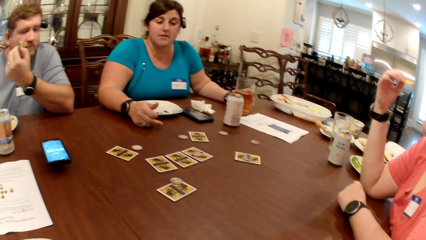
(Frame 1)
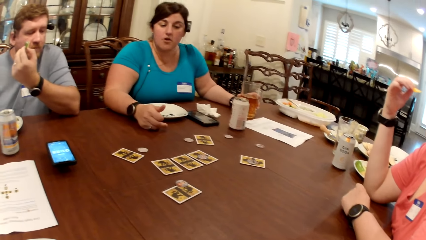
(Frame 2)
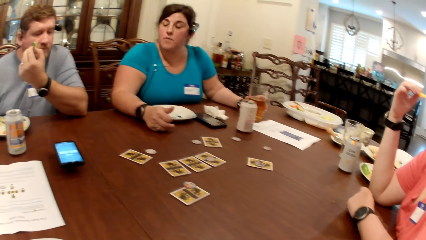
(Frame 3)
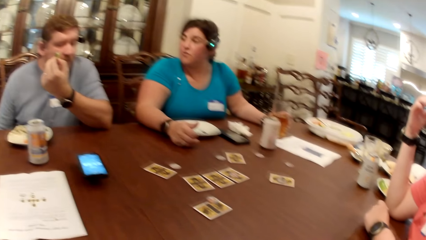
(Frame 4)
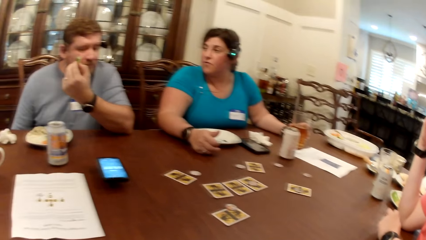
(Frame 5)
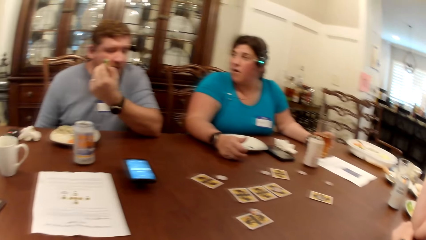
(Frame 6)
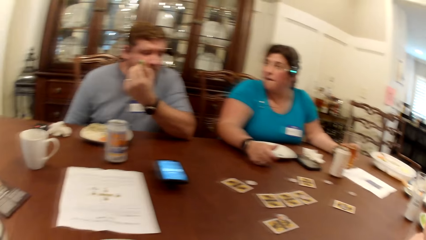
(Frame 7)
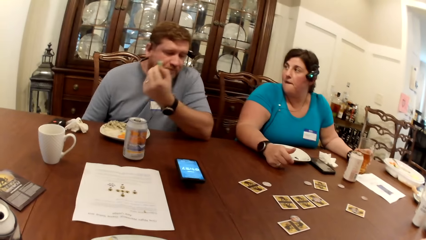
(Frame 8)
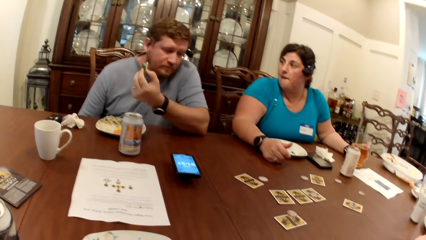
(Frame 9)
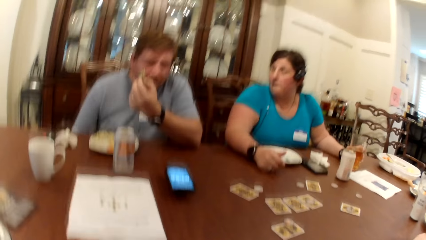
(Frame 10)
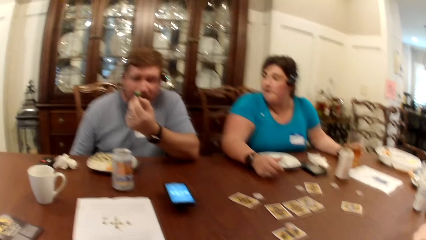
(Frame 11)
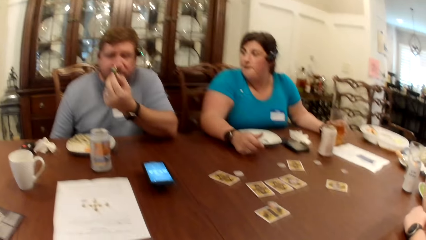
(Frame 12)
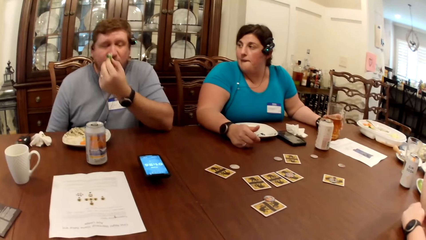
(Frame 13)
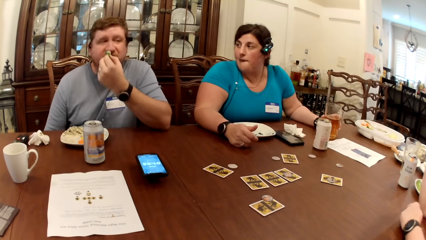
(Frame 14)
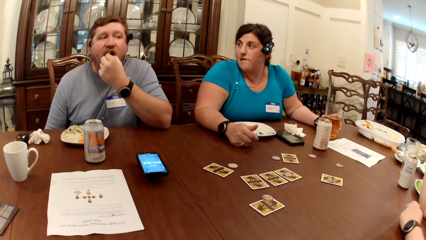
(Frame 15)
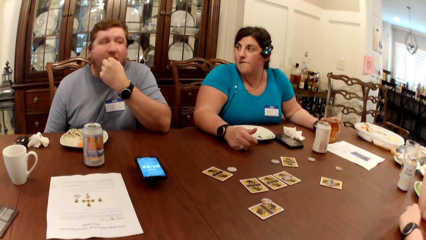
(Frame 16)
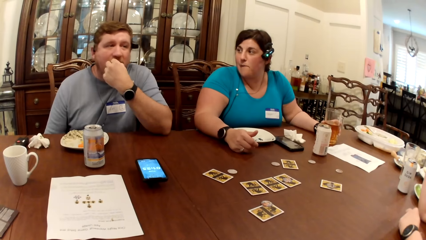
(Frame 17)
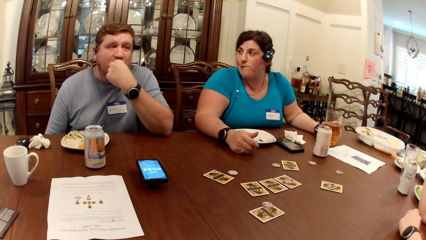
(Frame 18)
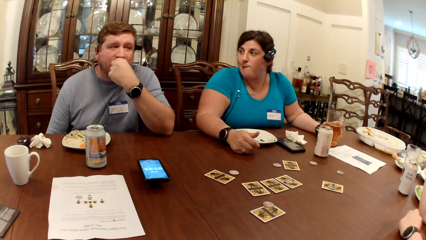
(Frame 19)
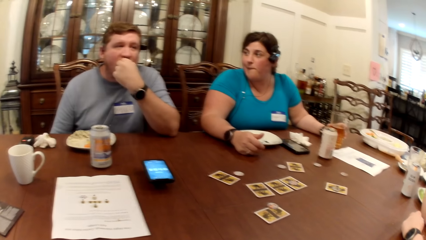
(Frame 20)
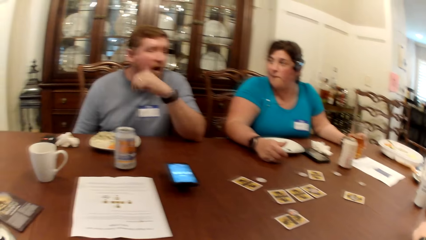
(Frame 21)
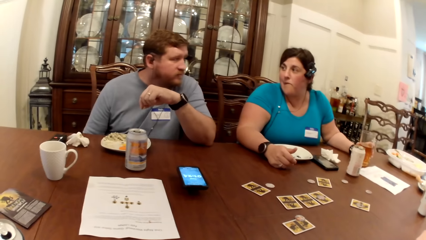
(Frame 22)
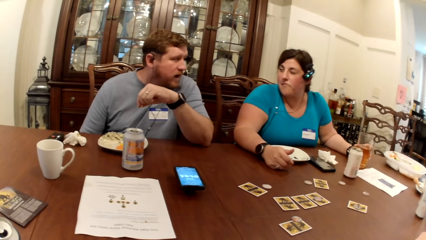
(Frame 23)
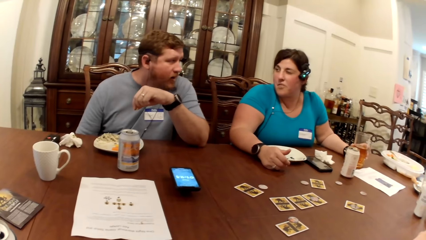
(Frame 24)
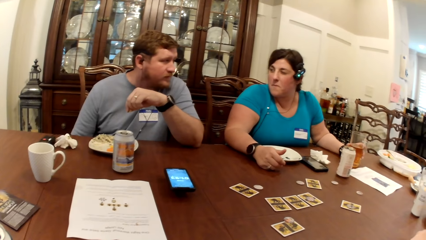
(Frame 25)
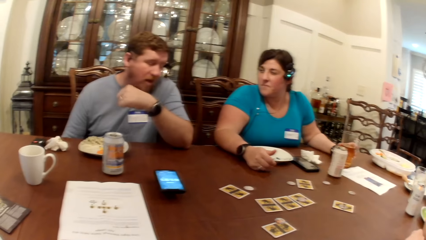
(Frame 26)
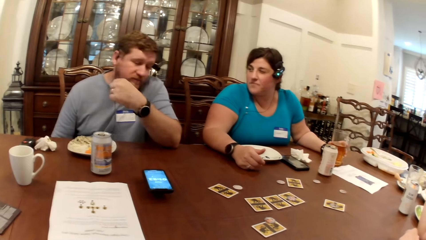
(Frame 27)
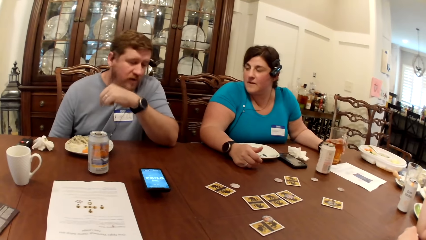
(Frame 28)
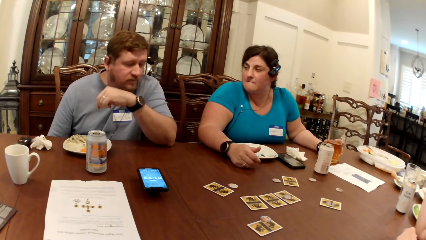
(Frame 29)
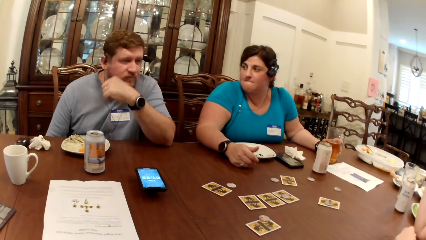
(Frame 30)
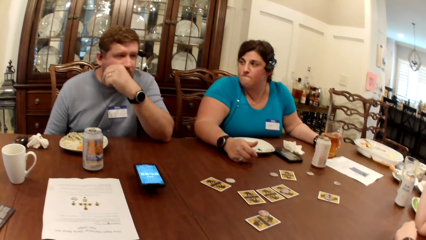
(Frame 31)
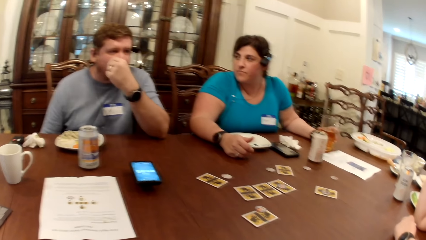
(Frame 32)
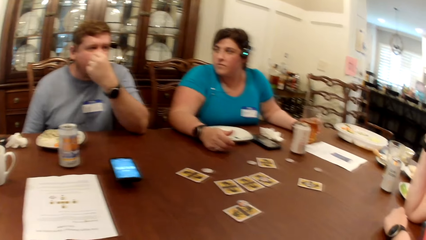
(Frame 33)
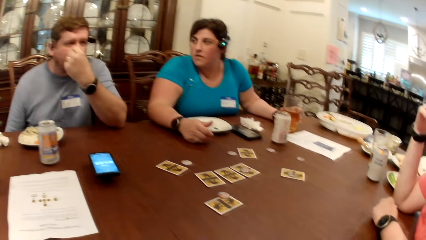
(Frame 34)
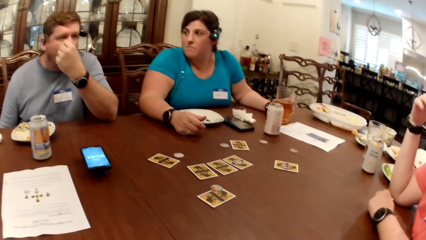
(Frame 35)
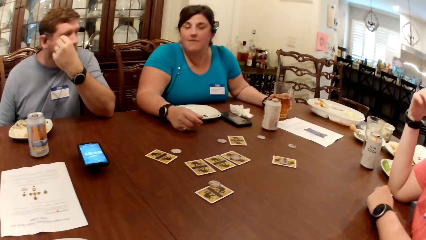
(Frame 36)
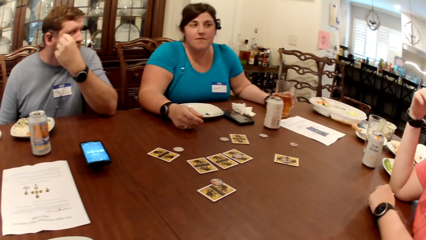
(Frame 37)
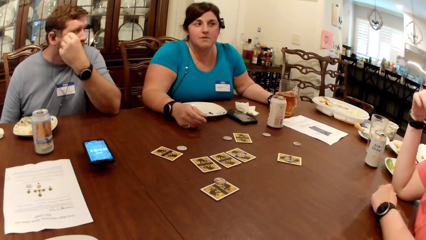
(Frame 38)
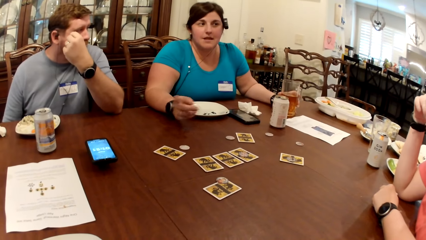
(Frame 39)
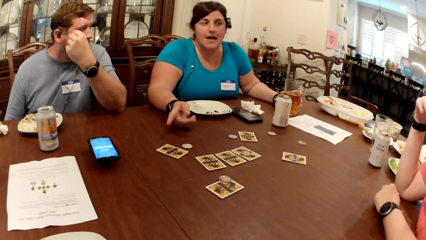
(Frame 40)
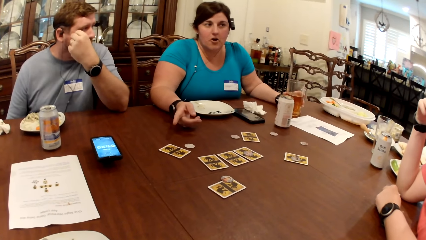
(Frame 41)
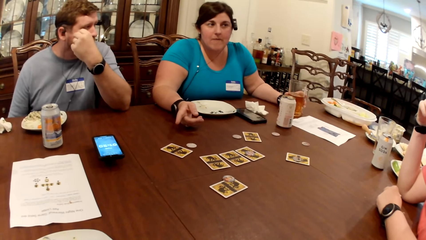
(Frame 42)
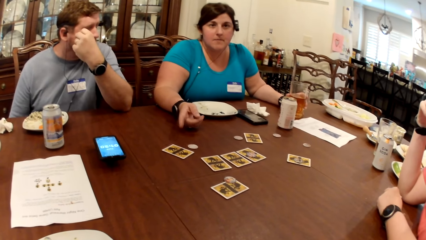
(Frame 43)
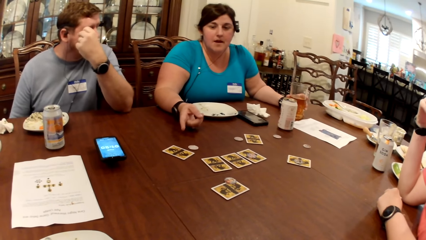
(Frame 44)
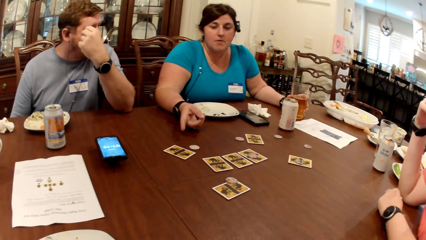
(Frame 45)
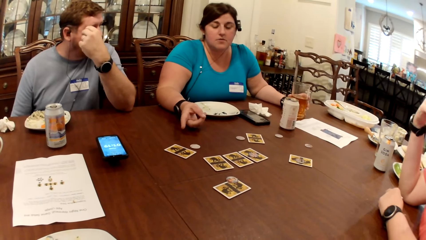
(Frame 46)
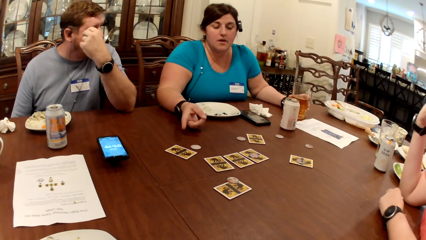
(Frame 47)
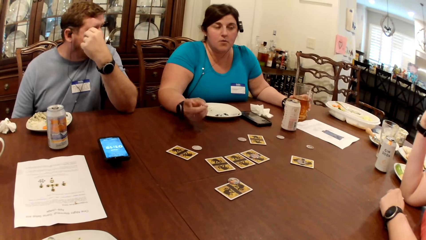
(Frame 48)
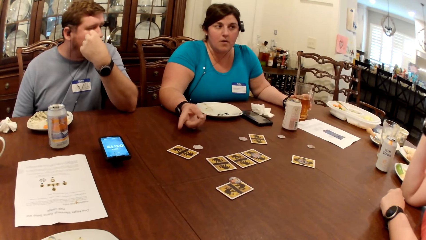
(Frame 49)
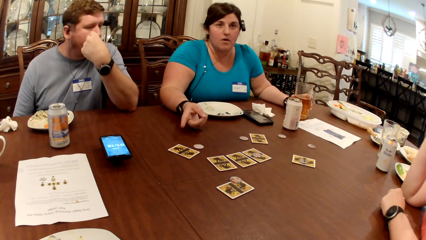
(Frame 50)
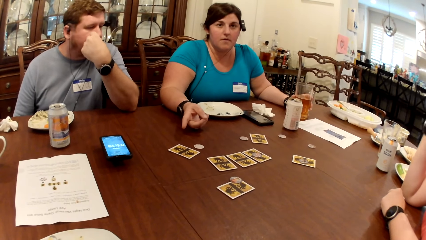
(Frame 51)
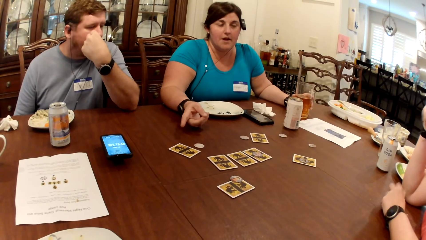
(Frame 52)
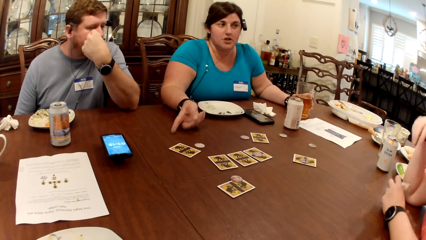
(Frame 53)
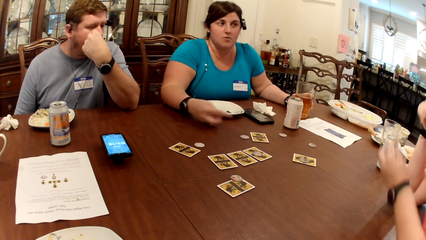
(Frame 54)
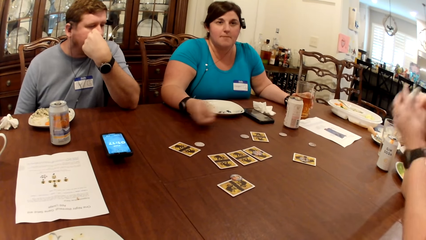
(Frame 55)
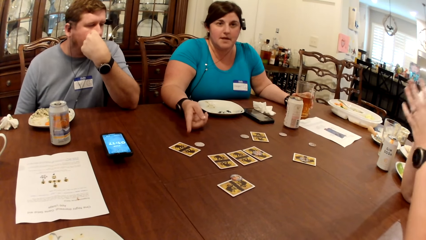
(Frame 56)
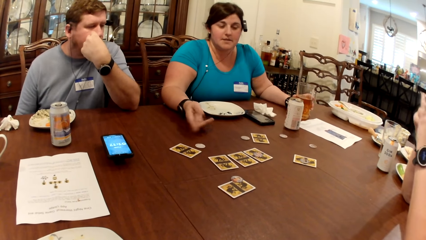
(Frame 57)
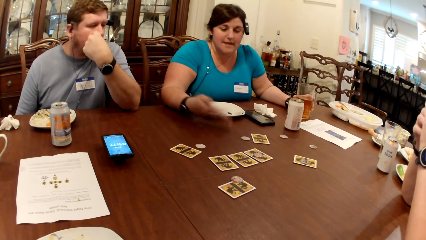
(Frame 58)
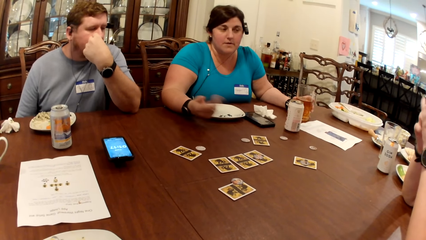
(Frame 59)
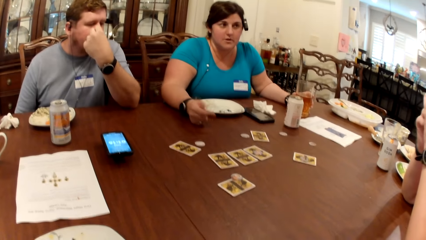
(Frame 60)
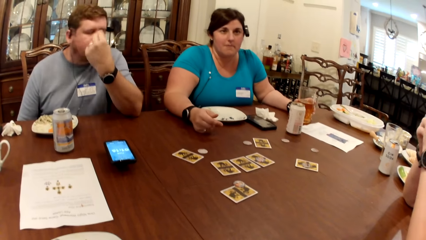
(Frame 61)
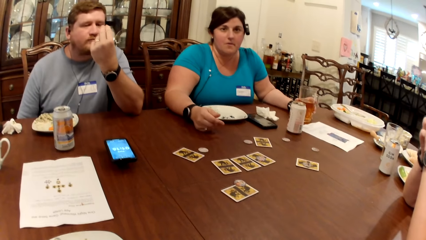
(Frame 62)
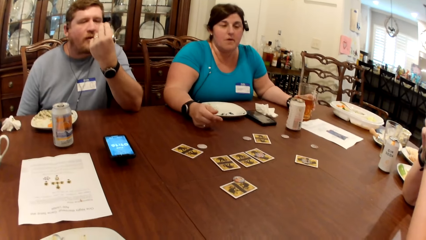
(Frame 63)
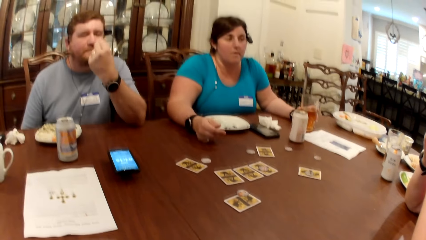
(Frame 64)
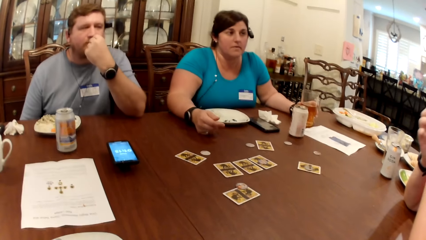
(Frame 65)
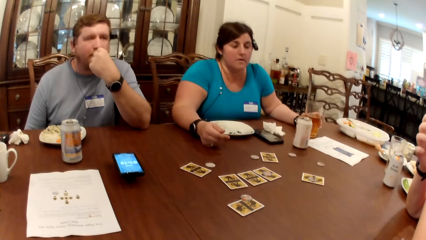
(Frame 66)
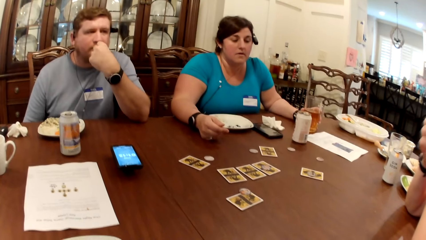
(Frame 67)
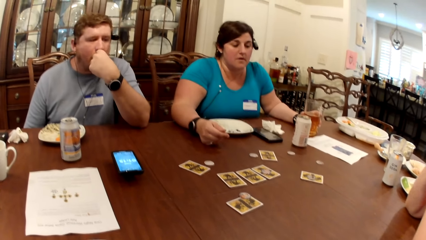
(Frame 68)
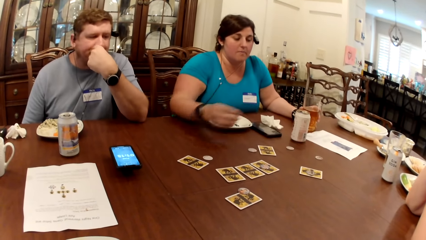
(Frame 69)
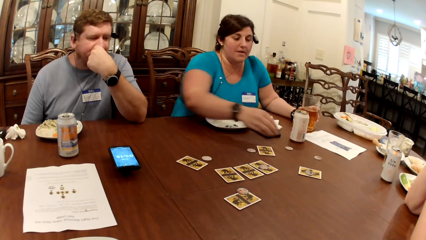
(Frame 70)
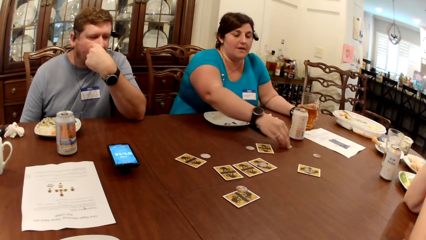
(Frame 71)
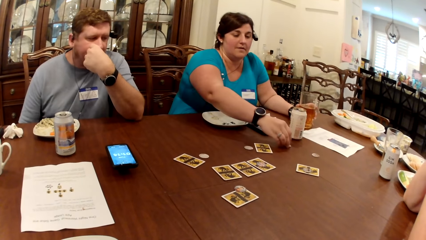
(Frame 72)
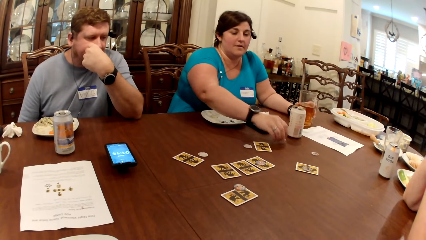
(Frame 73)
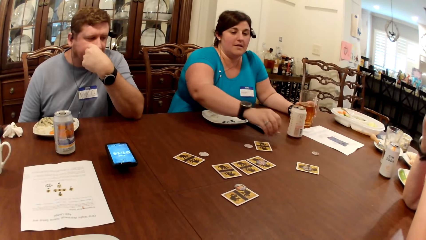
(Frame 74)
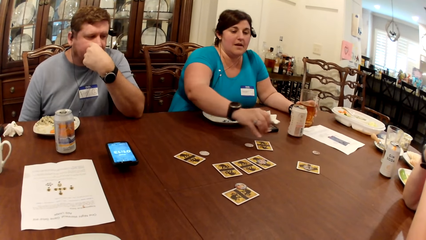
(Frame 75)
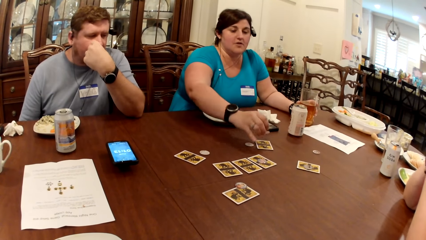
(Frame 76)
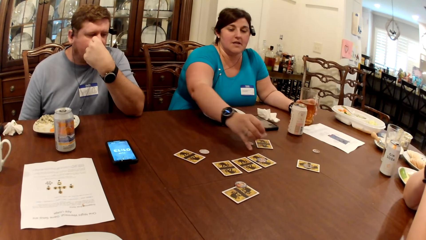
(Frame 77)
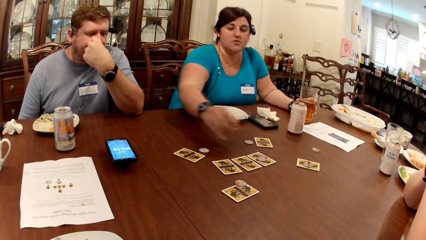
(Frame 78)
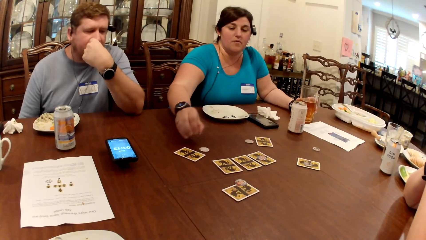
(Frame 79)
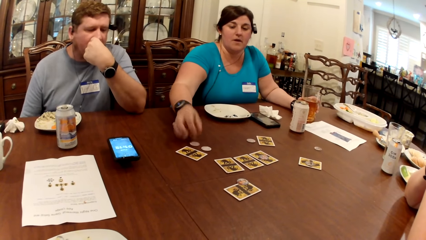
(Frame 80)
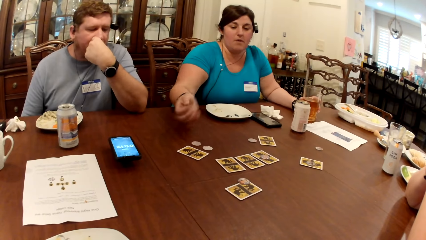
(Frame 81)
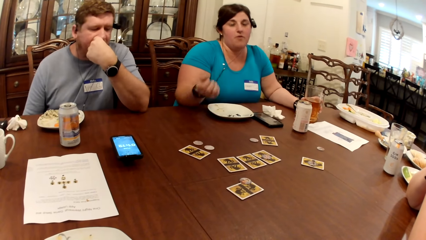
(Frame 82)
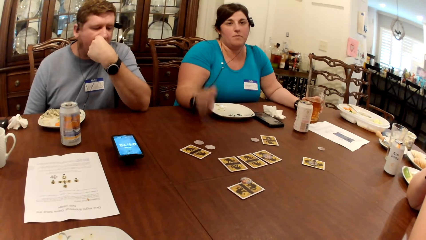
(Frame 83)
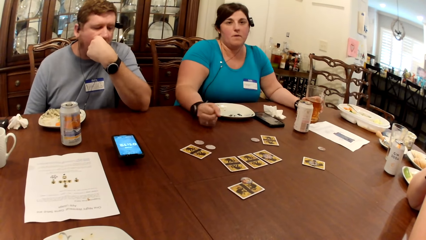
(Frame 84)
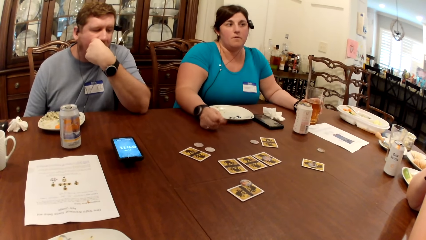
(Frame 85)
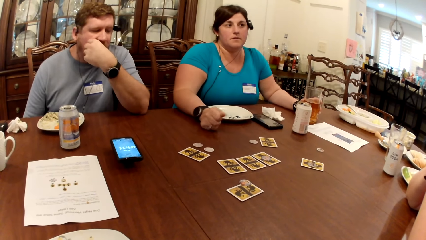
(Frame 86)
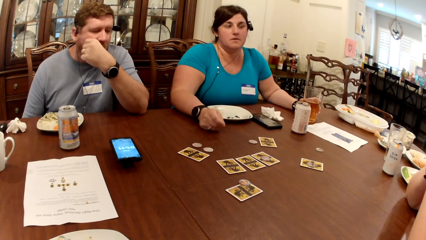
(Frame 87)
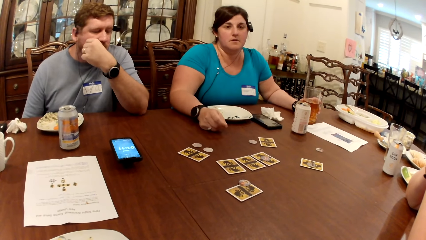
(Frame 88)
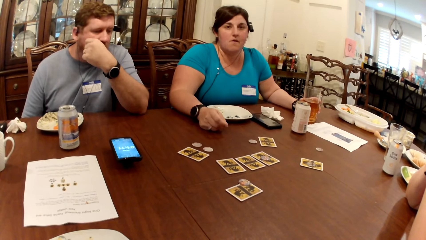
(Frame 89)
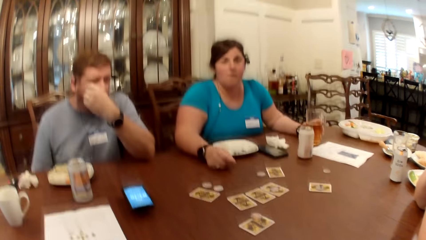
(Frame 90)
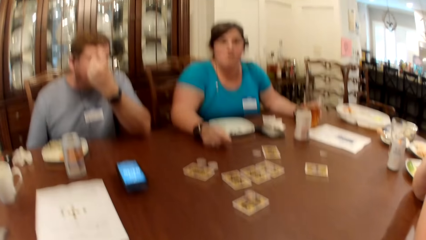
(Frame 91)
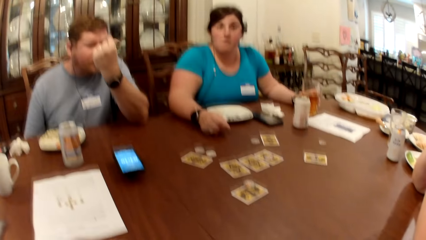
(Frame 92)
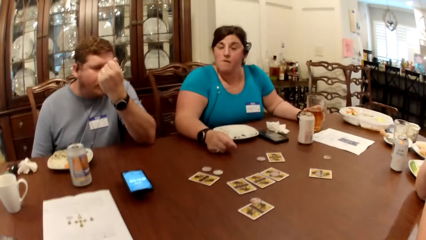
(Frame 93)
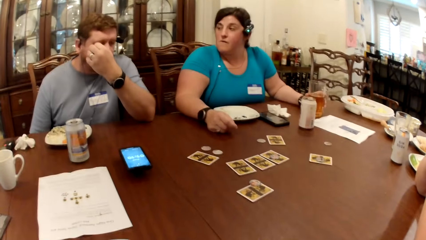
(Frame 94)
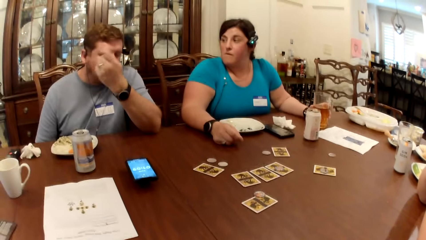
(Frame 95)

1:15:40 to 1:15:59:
A man eats the carrot with his left hand. A woman cleans both hands with a paper towel. Another woman picks a poker chip from the table with her right hand and drops the poker chip on the table with her right hand.
